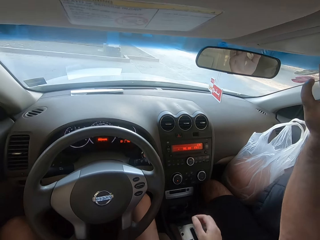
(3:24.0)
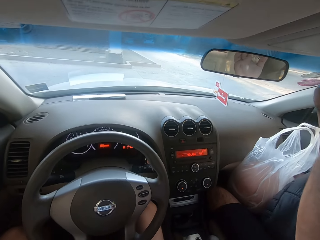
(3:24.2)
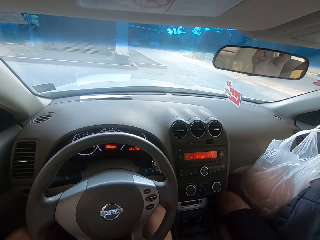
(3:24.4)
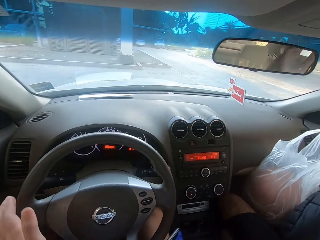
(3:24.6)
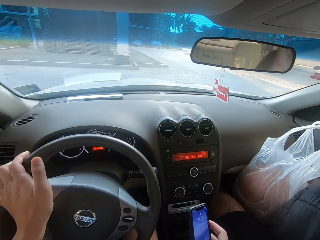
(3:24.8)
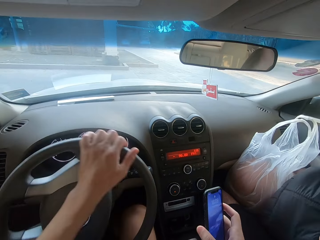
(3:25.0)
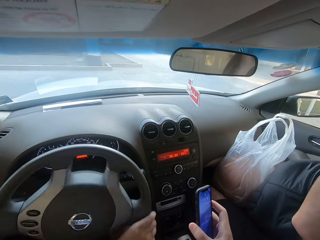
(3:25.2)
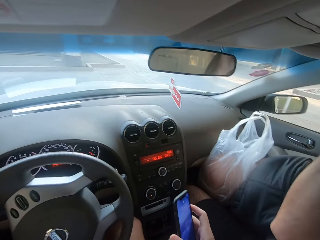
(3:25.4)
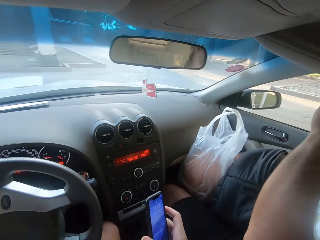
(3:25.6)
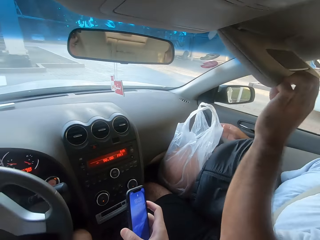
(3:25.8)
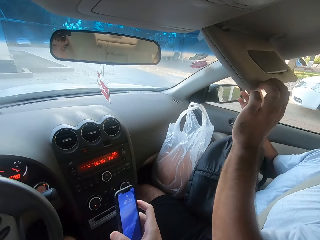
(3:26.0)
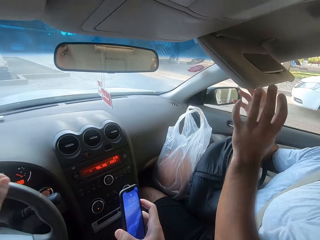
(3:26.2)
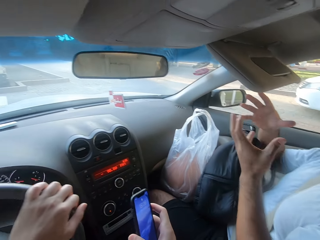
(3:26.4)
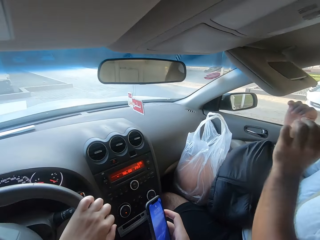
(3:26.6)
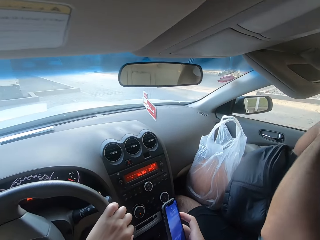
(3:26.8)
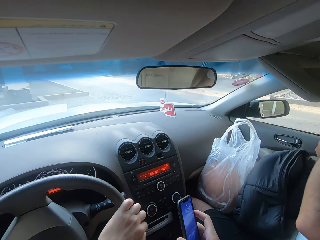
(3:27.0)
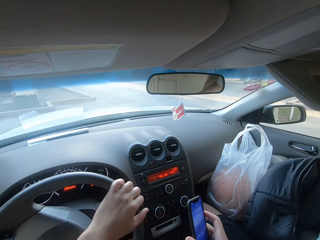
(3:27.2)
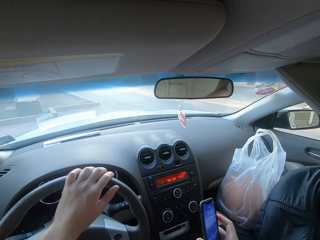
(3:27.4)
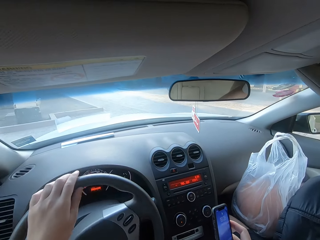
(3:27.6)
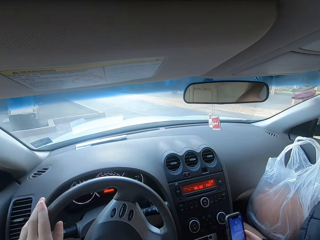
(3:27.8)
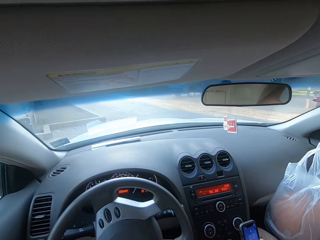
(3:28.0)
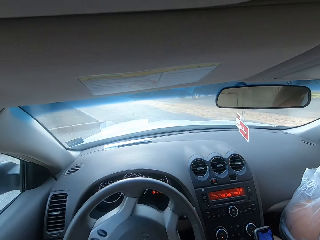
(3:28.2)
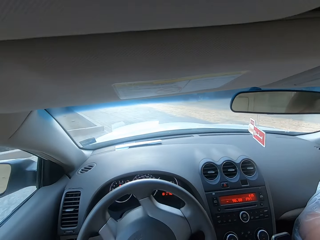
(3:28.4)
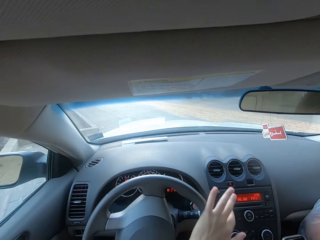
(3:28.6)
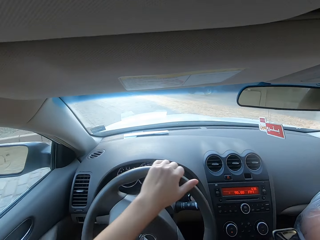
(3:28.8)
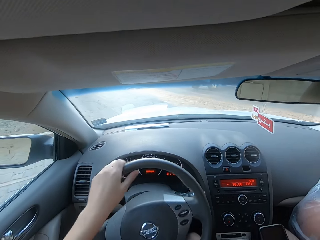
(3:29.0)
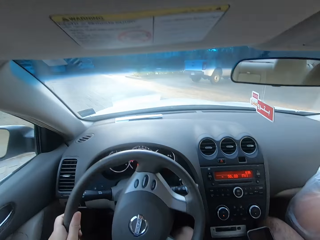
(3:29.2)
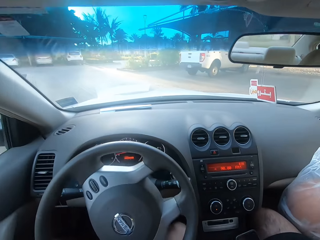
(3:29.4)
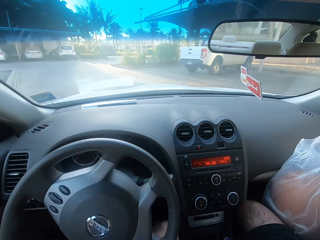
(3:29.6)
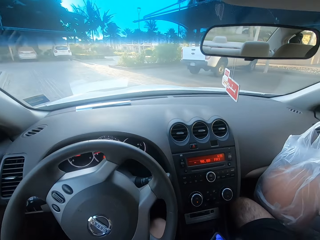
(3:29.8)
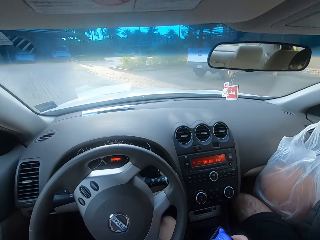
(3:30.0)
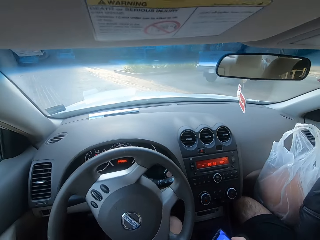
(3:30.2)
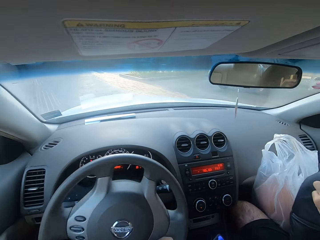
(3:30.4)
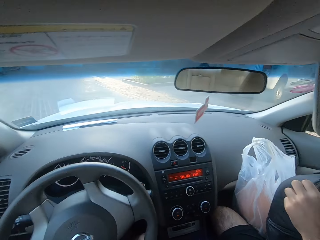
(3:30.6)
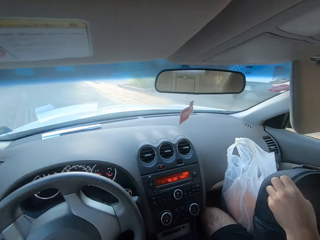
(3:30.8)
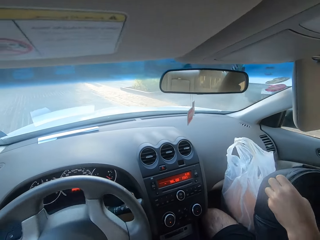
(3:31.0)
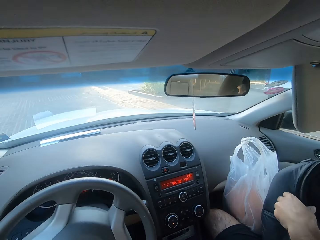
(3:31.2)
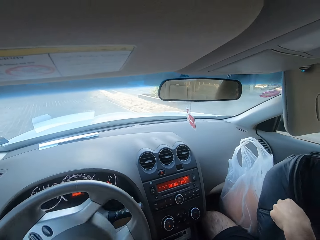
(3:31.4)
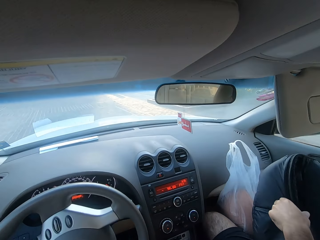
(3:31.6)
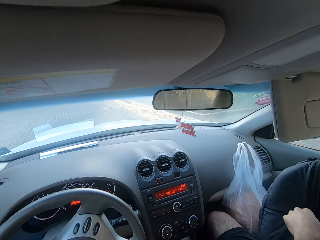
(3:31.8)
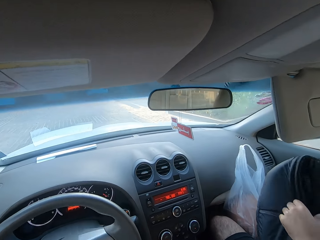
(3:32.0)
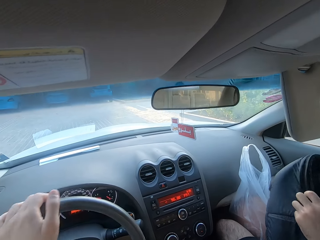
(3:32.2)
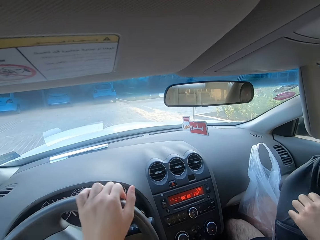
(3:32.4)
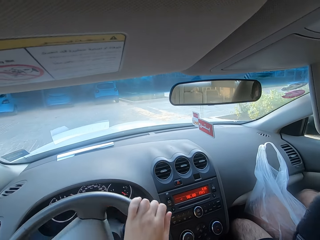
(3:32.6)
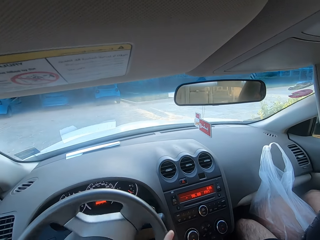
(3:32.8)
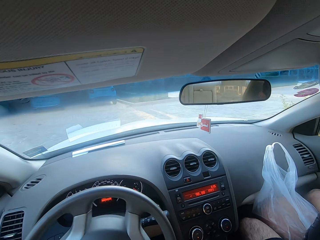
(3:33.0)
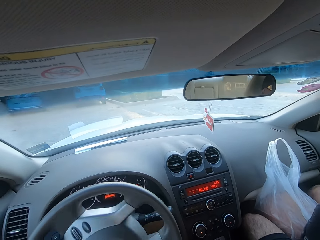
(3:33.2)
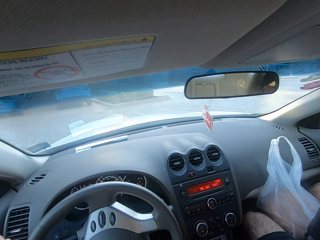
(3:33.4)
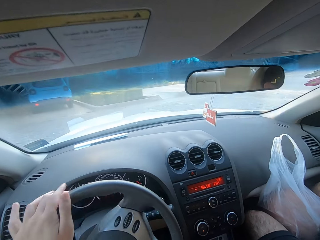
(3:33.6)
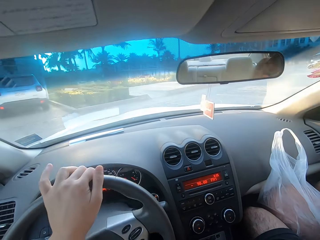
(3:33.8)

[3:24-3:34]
The camera wearer drives the car. A man pulls the sun visor. The camera wearer looks at their phone. They drive the car.

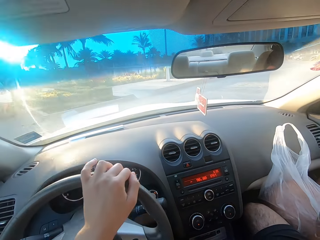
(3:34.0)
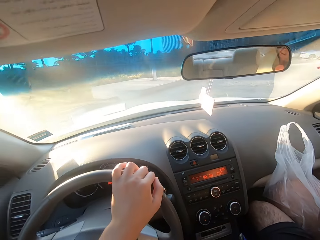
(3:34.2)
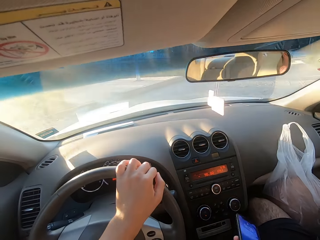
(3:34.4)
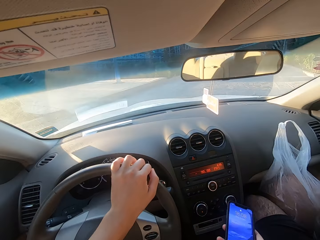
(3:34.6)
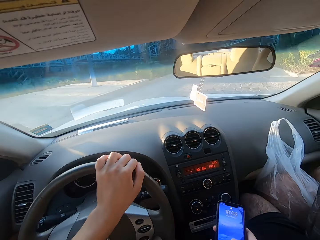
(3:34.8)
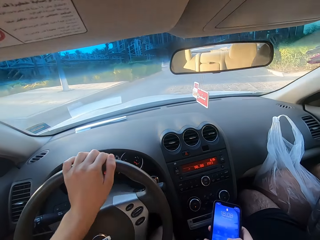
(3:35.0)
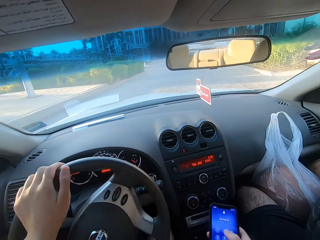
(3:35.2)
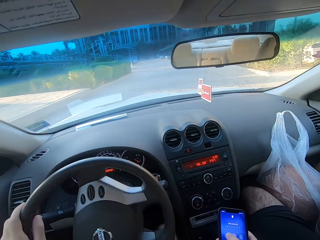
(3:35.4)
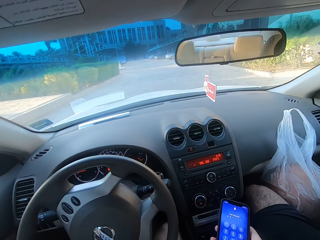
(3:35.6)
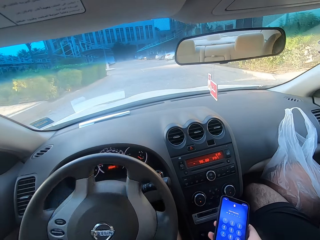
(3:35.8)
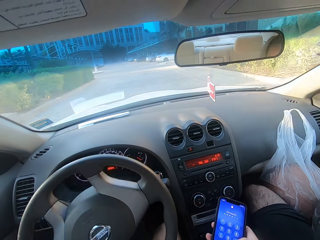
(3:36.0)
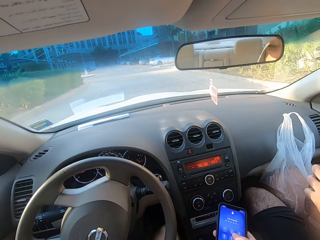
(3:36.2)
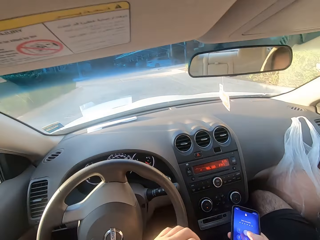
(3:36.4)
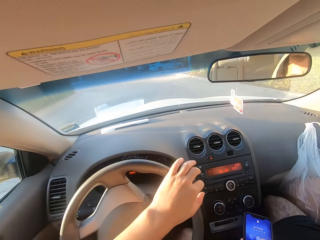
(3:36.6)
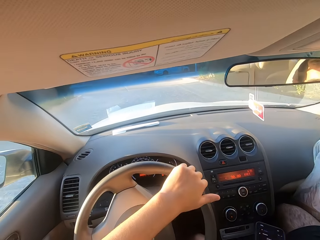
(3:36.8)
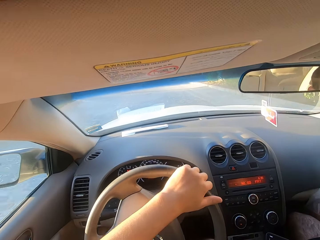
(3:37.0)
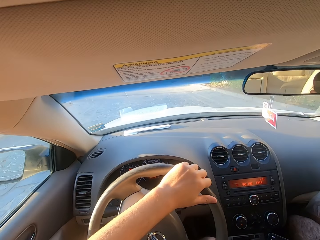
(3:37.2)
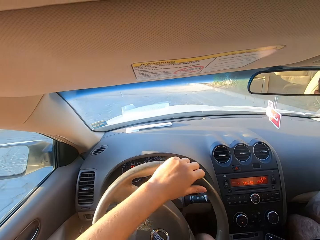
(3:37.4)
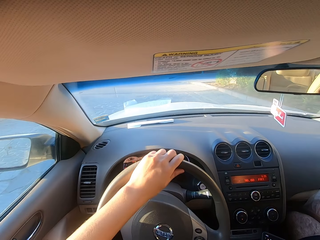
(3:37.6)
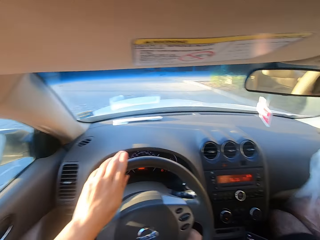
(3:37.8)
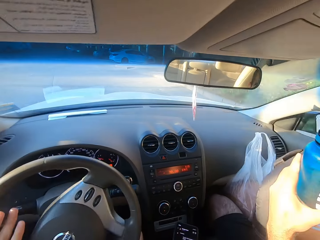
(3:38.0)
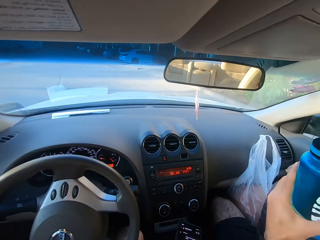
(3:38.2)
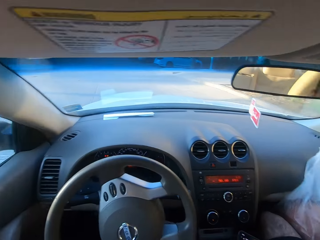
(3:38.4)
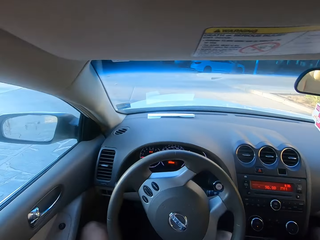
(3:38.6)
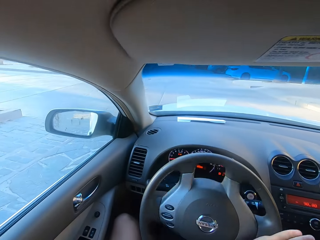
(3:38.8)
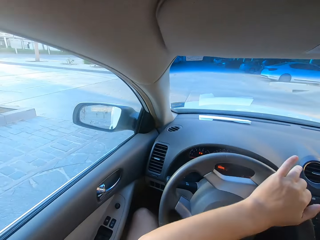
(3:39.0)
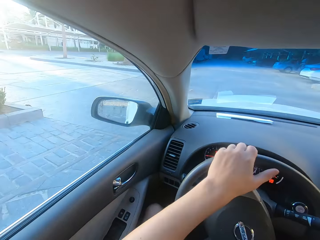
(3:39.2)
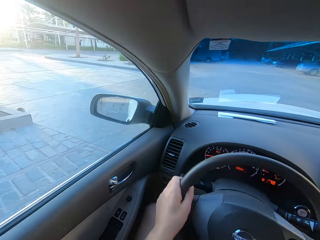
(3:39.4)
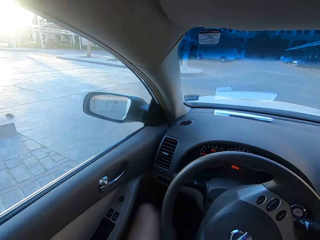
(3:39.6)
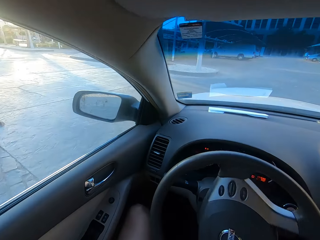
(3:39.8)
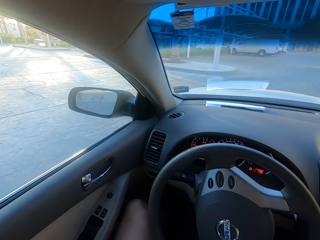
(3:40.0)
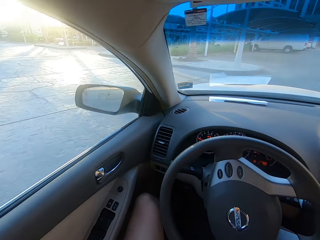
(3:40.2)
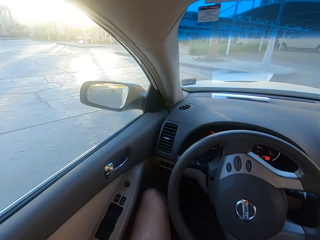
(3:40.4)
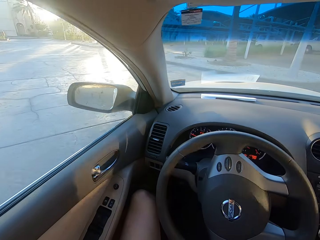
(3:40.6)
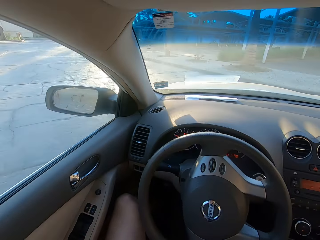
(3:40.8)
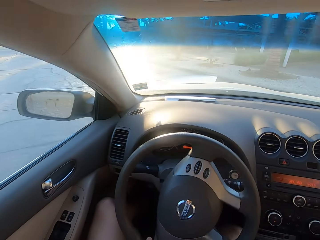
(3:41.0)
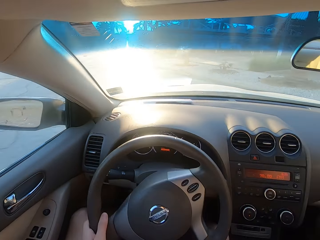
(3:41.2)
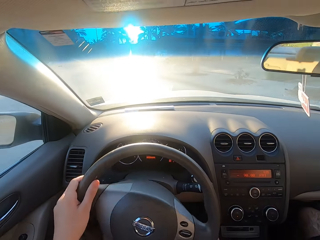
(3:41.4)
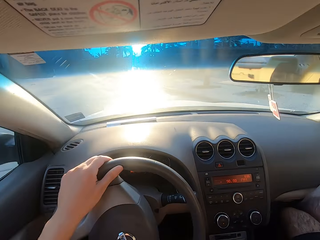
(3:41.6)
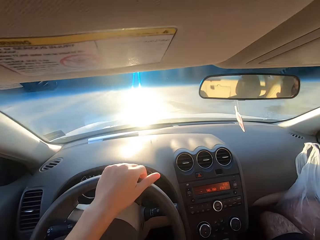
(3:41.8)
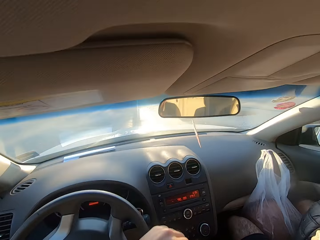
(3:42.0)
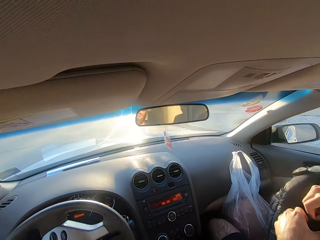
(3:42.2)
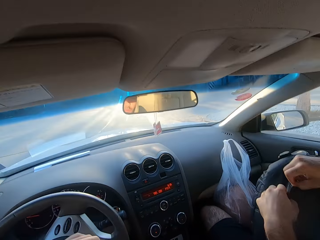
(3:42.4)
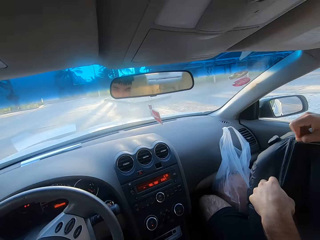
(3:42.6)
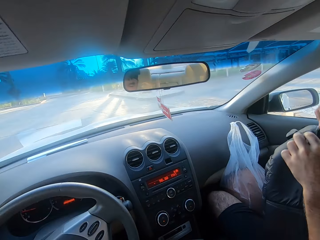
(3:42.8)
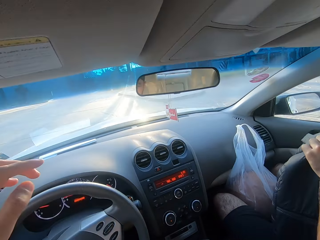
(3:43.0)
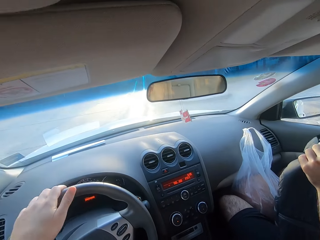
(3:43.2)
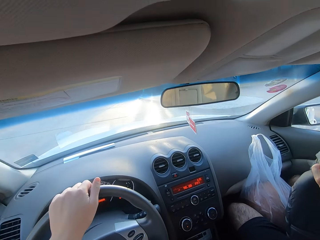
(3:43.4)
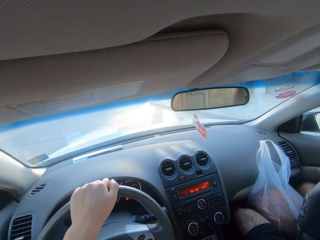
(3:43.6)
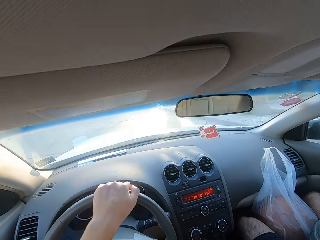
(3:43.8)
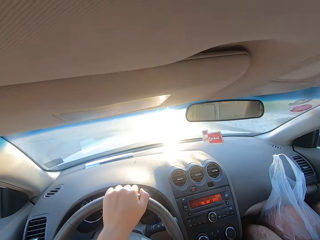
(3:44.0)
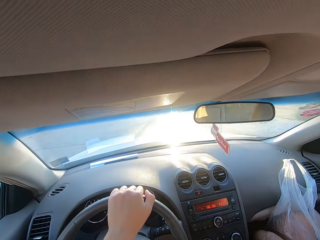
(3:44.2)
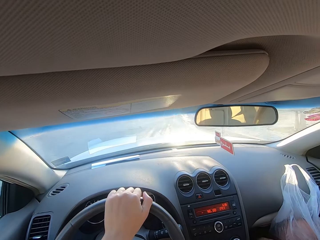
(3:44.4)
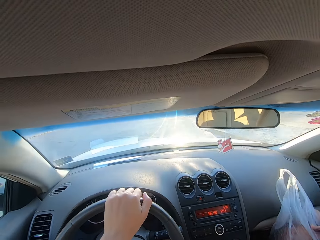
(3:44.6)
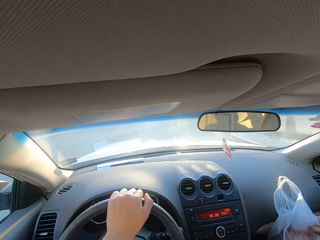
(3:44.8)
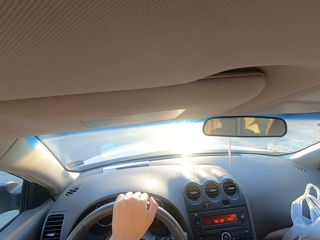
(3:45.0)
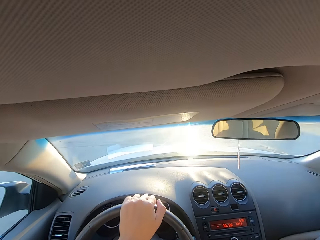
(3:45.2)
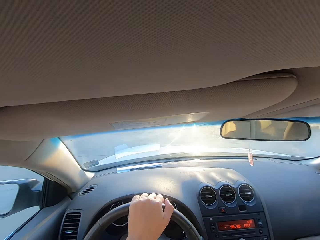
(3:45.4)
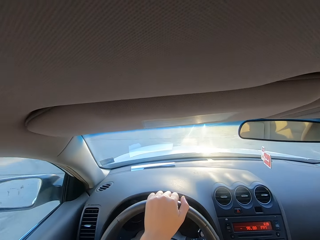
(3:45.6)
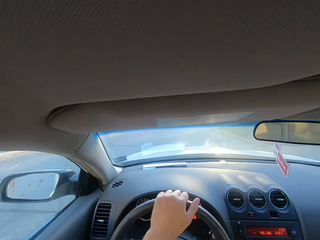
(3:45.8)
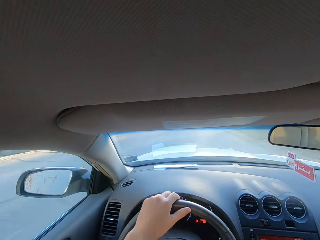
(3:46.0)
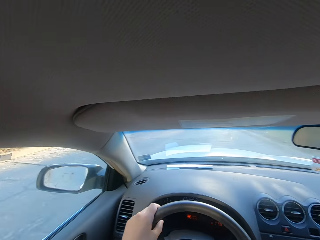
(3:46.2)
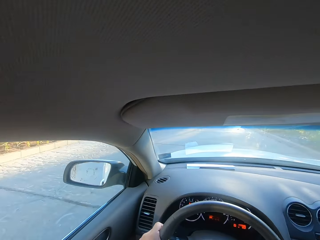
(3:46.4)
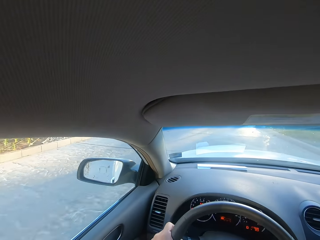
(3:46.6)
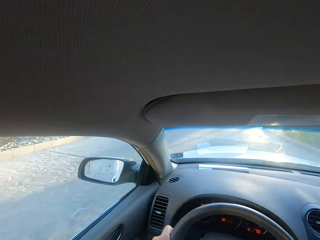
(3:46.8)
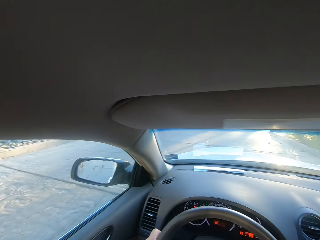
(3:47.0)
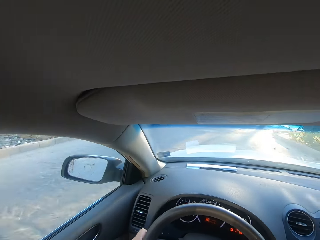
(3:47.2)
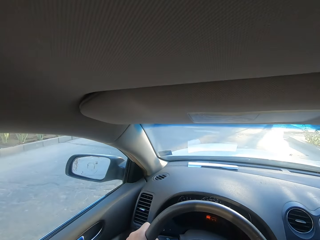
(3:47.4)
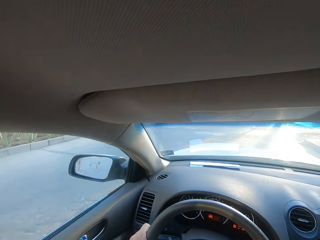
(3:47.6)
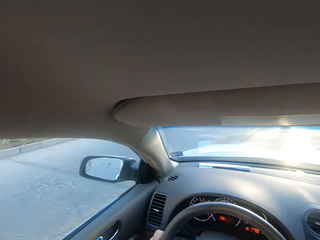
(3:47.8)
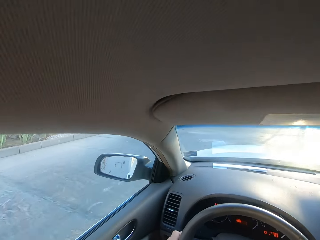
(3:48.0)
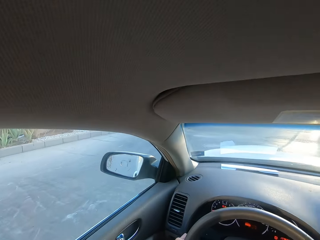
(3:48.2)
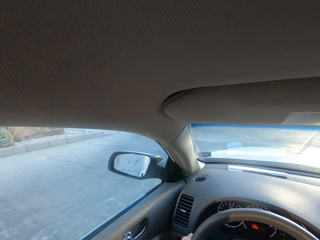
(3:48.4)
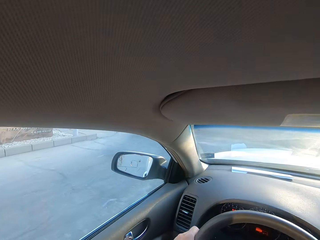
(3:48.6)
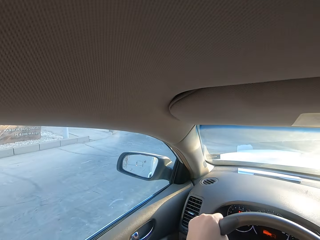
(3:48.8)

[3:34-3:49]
The camera wearer types on the phone. A man closes the bag.
